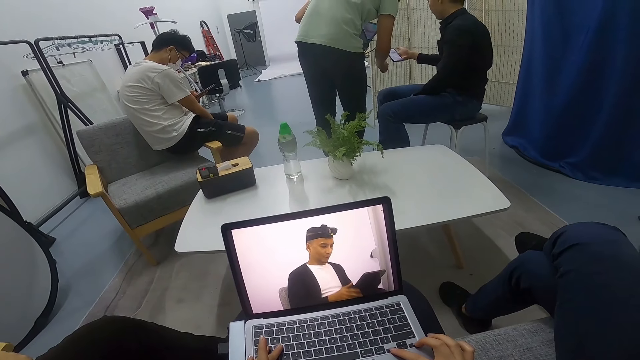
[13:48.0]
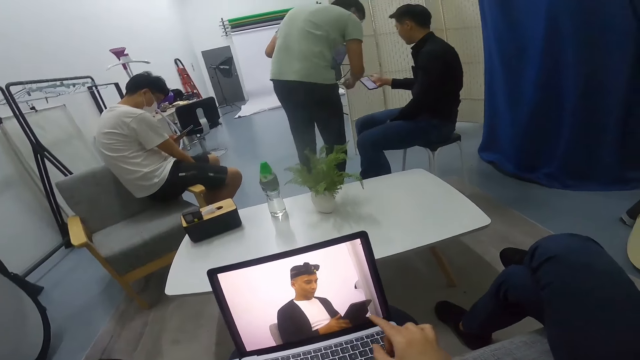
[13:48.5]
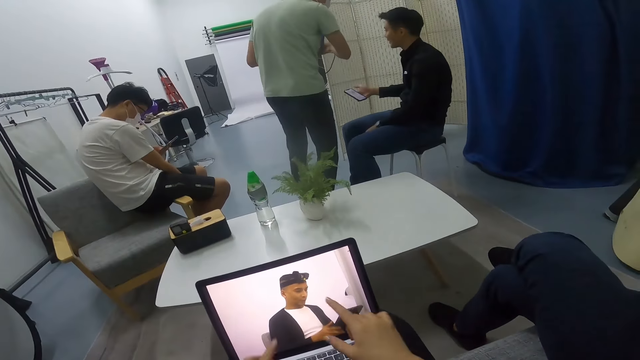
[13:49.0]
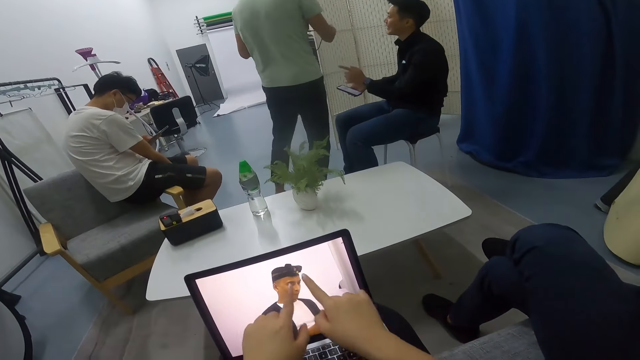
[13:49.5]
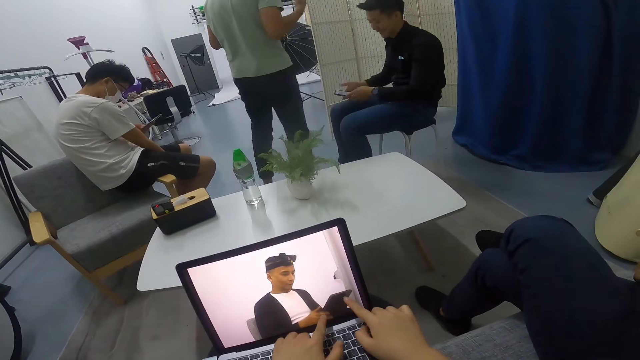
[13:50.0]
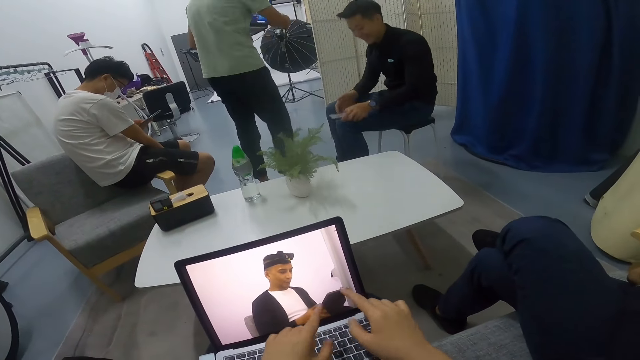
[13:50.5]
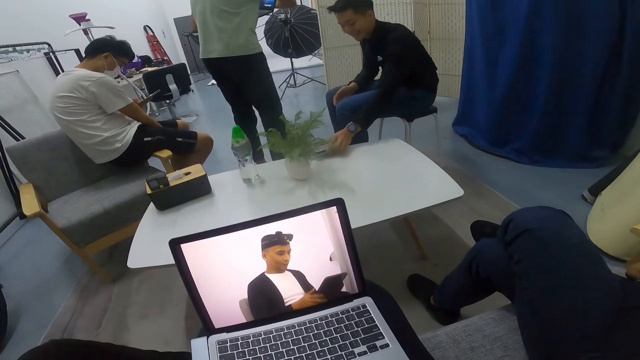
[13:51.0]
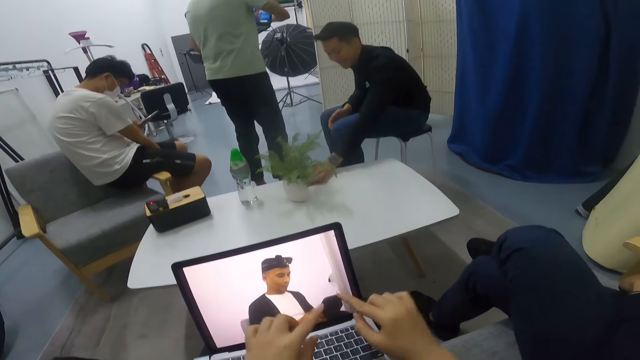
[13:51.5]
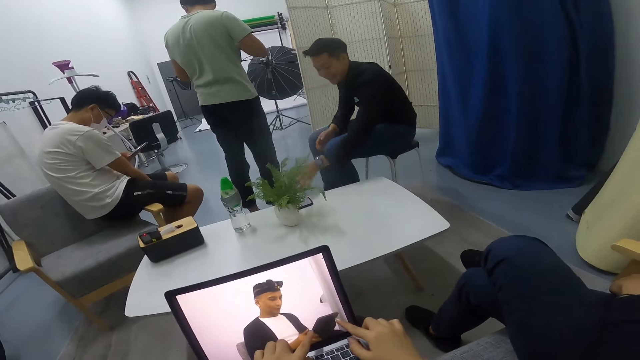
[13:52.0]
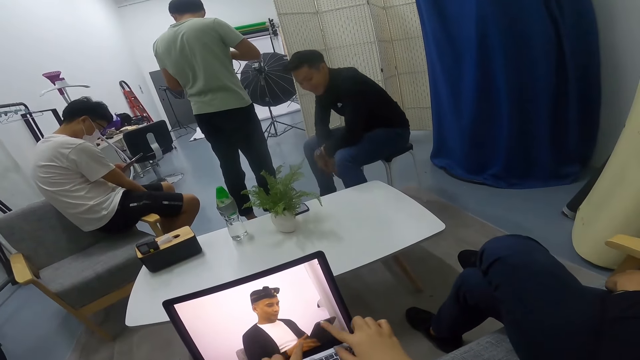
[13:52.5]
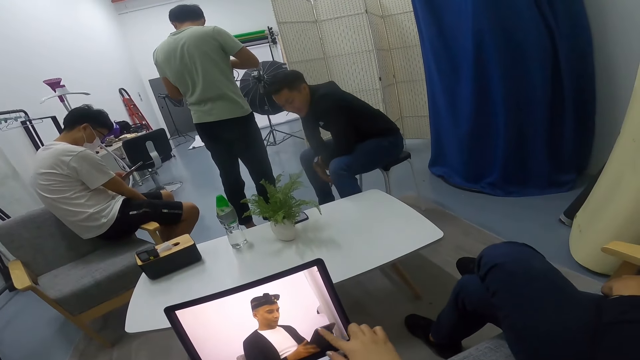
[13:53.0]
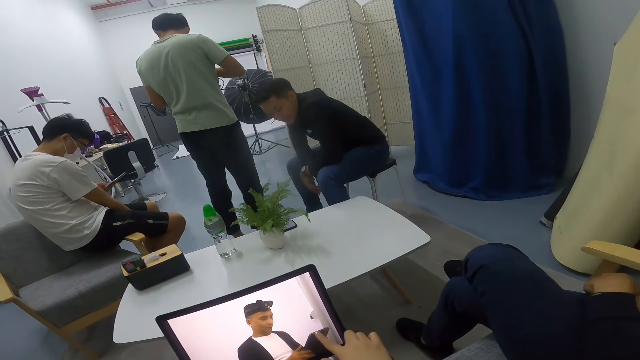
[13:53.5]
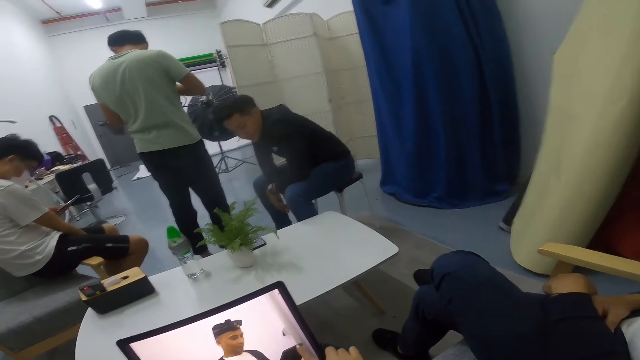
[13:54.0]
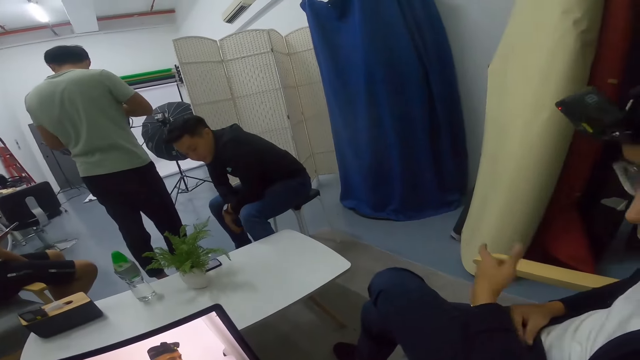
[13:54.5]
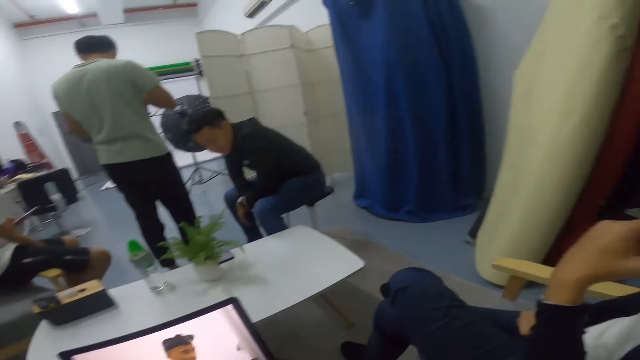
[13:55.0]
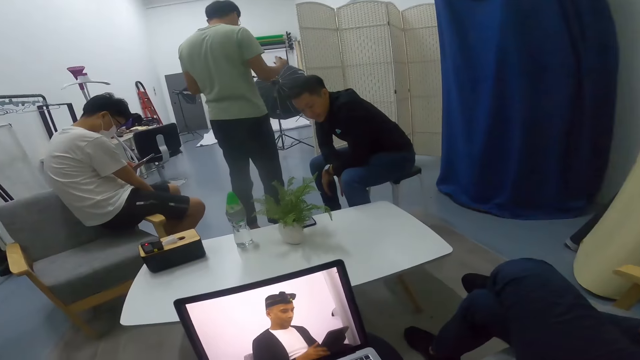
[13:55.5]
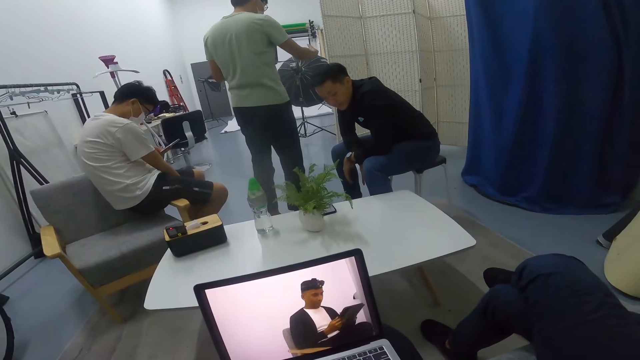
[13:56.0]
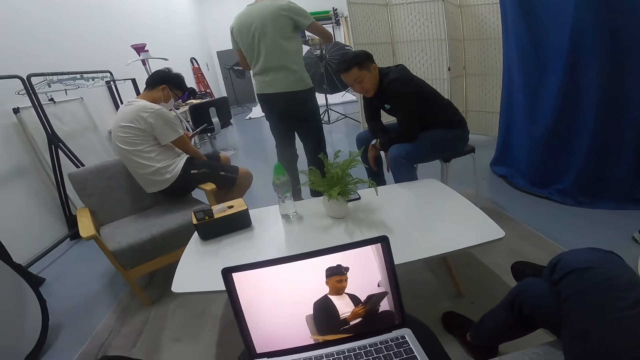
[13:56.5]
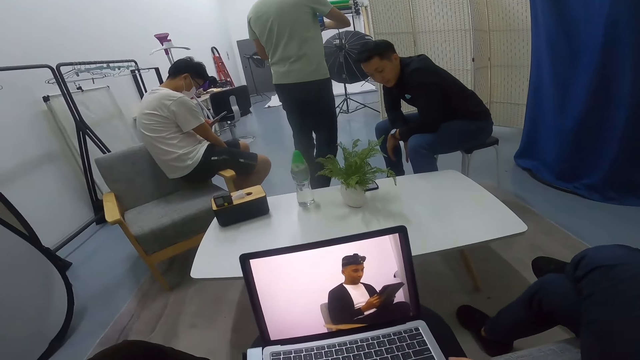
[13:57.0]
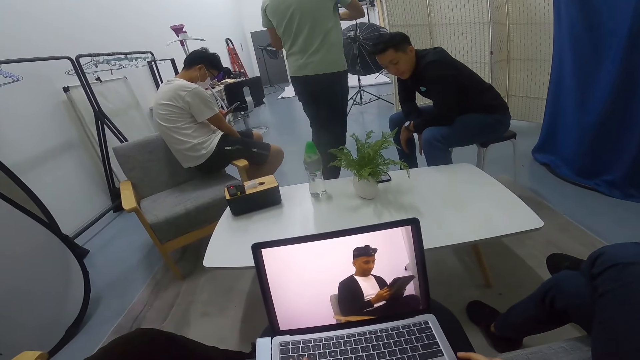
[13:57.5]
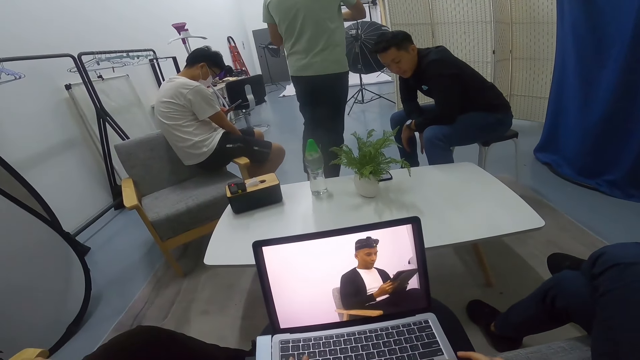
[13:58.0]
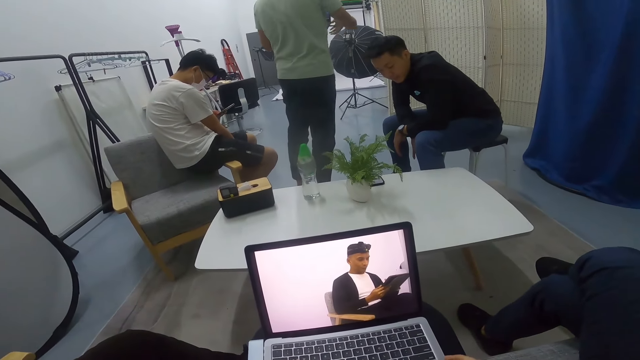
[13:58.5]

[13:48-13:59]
The camera wearer converses with someone. A man converses with another man. The first man stretches a cable on the laptop in his hands. The other man drops a phone on the table. A person moves the hands. The other man stares at the phone on the table. The camera wearer moves the hand. They use the laptop. Another person touches the laptop.

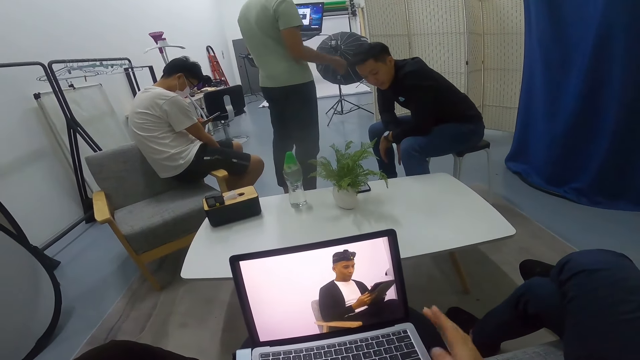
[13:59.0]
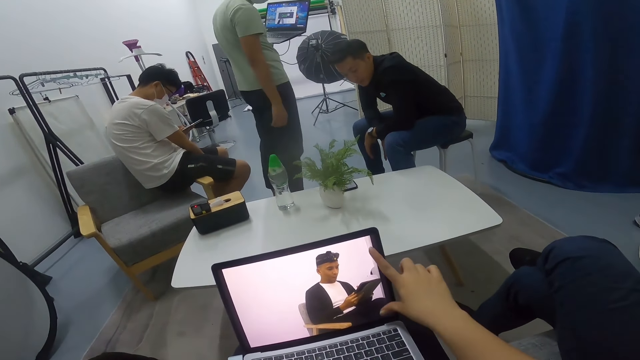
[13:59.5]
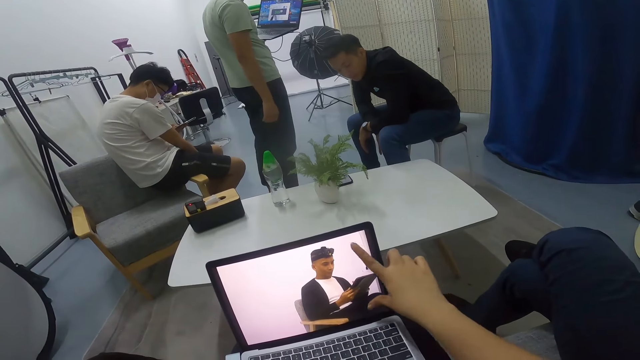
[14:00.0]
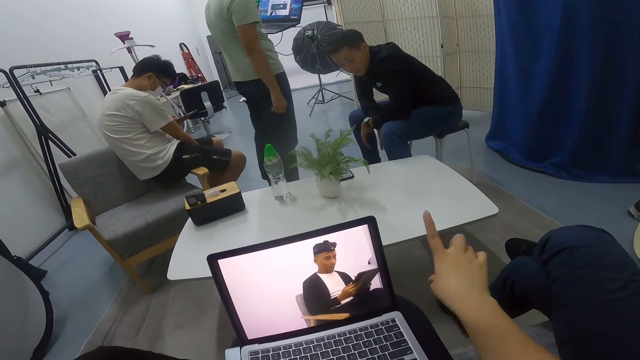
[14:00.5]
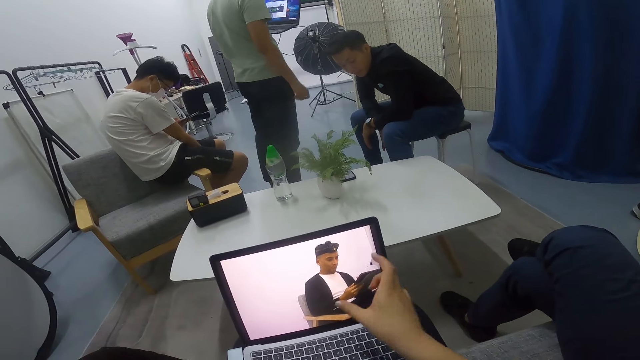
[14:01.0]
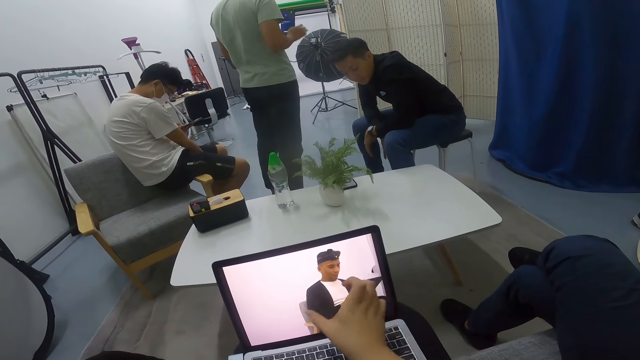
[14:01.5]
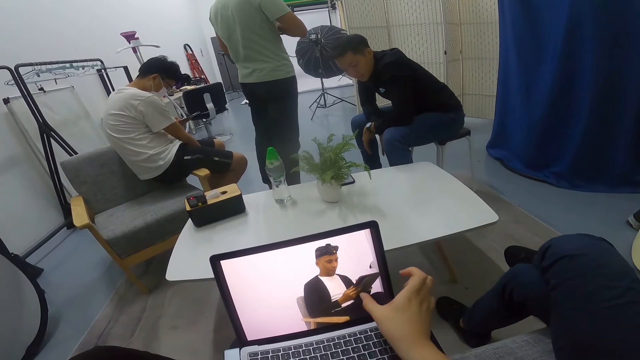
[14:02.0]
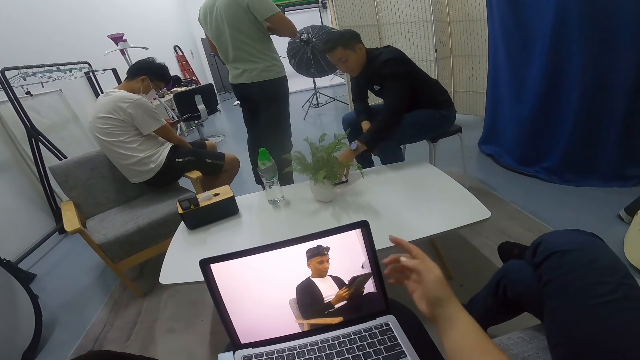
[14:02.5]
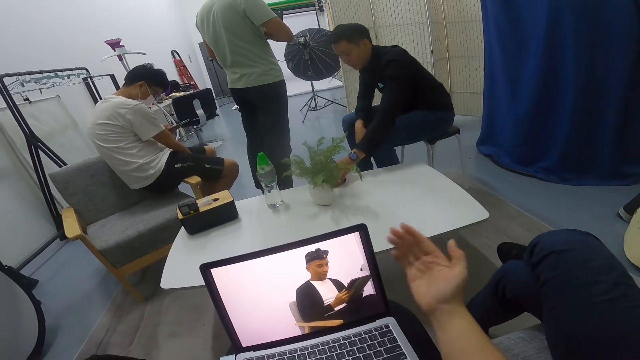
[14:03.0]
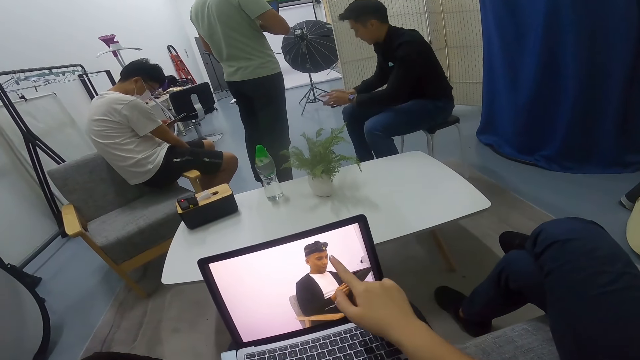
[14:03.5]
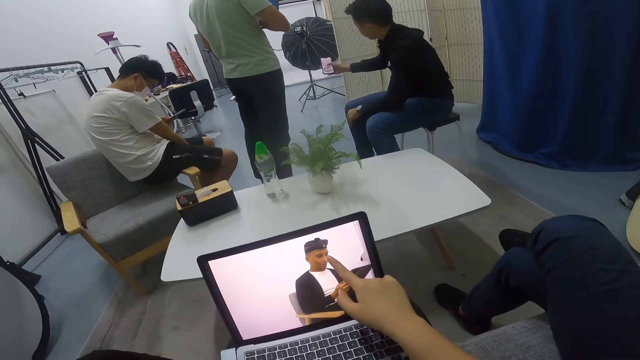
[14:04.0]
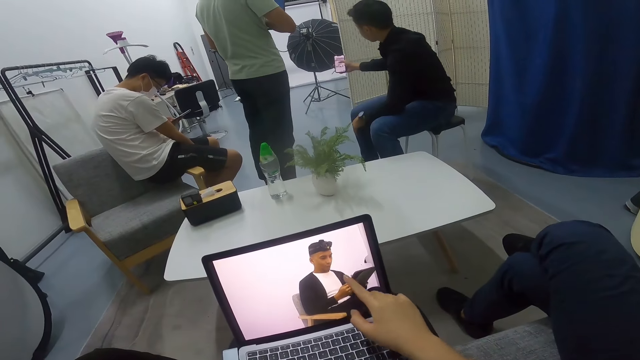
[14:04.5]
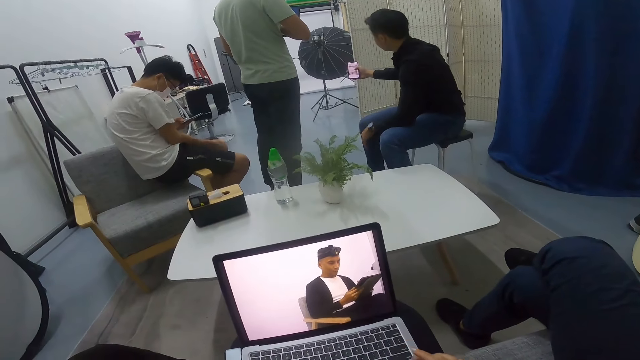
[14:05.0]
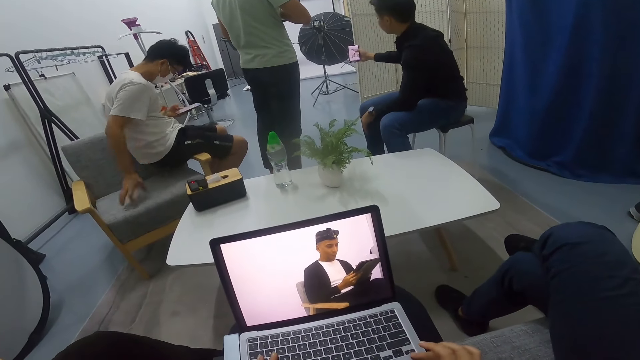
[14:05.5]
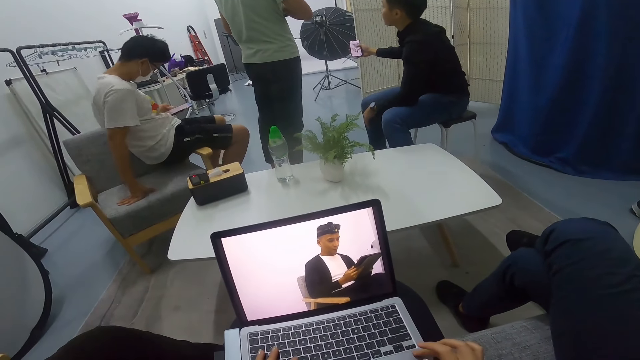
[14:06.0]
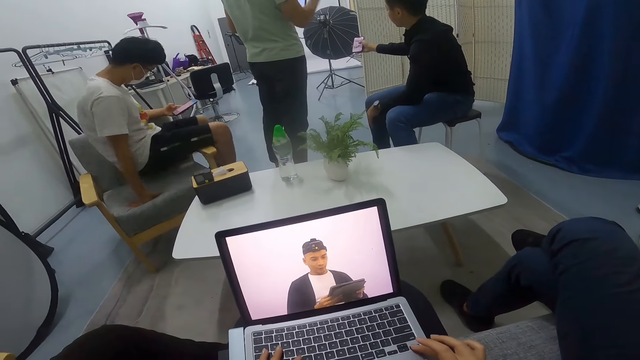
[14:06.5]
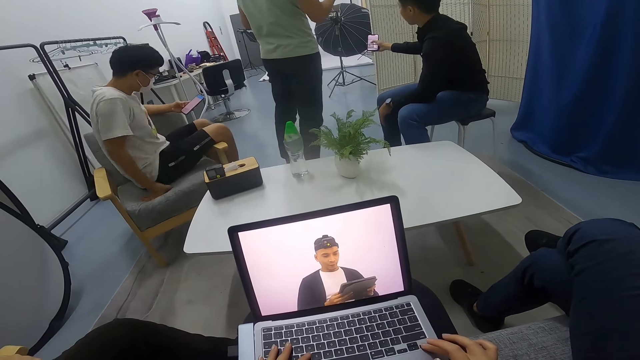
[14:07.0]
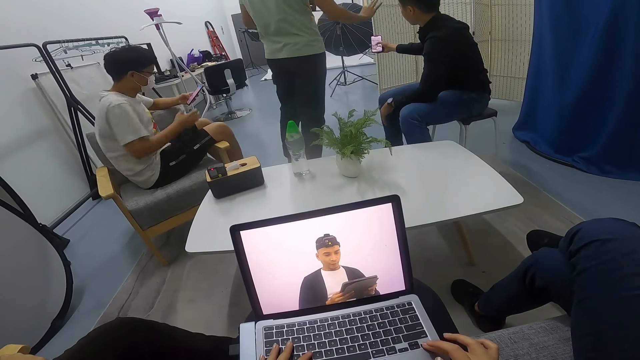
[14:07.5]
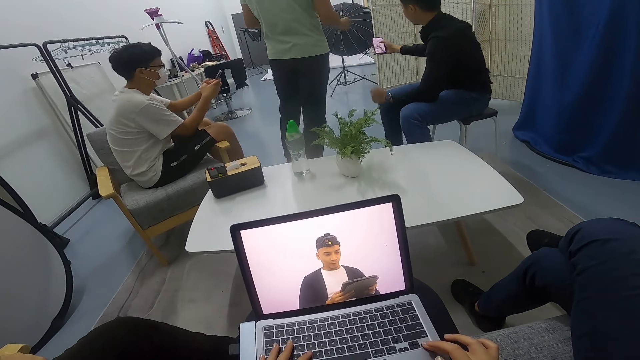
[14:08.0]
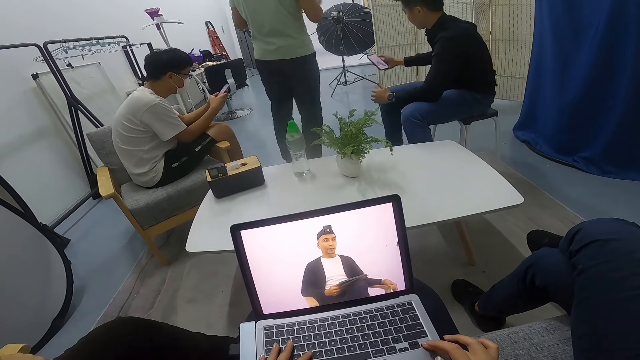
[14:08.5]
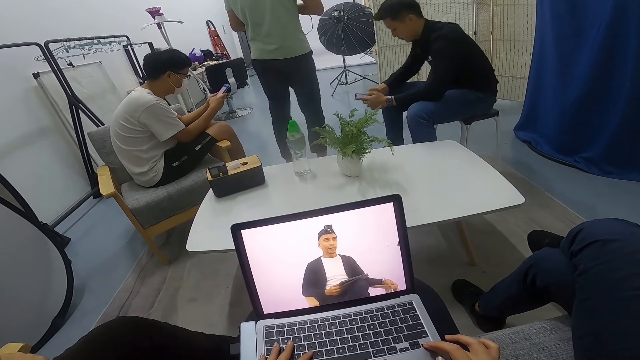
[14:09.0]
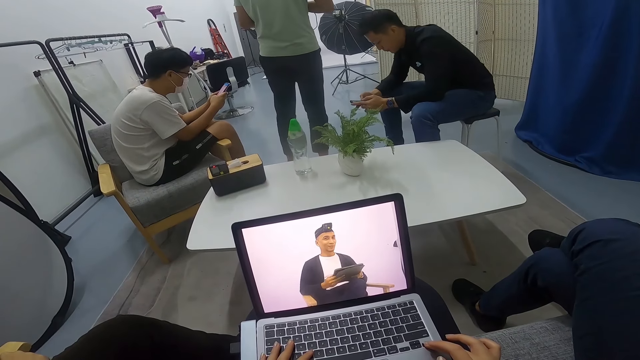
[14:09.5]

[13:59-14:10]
A man stares at a phone on the table. The camera wearer converses with someone. A person scrolls the phone. The first man operates a laptop on his hands. Another person moves the hand on the screen. A second man picks the phone from the table, shifts the phone to his right hand, and stretches the hand with the phone. The first person sits on the chair. The second man shows a third person the phone. The camera wearer uses the laptop. A third man changes his sitting position on the seat and uses his phone on the seat. The second man operates the phone in his hands. The first person scrolls the phone. The first man operates the laptop on his hands.
